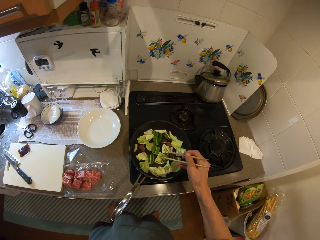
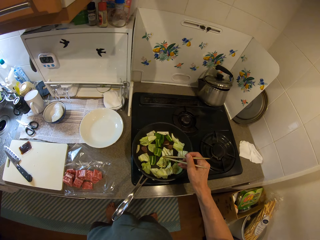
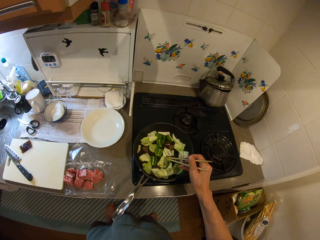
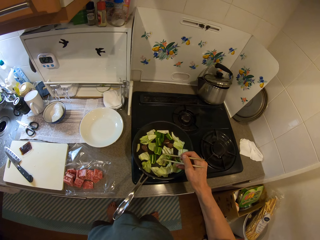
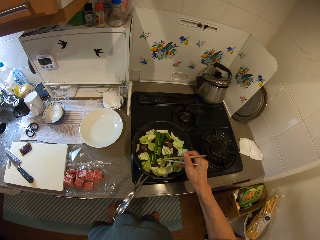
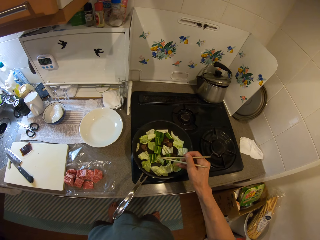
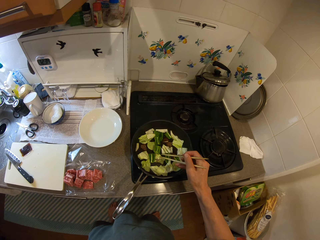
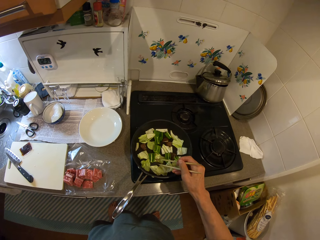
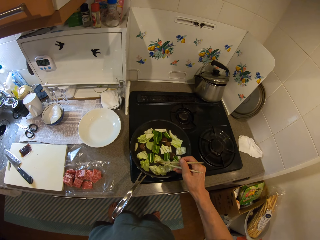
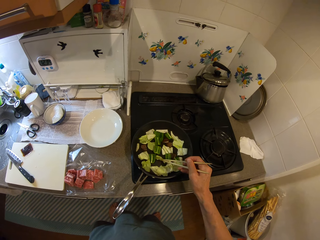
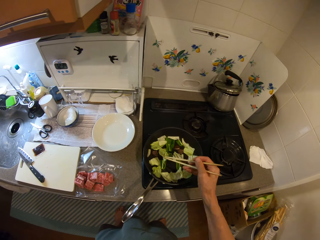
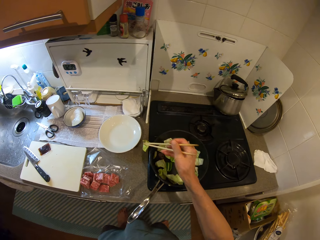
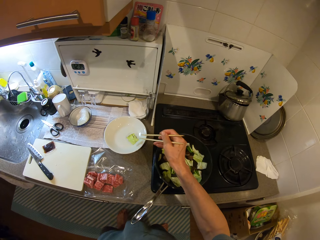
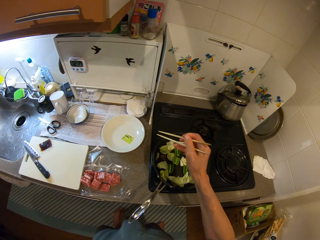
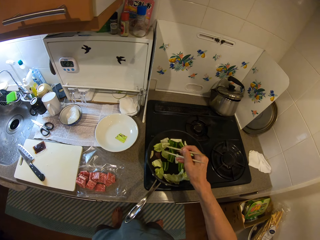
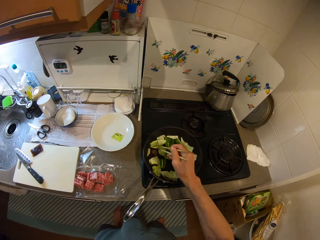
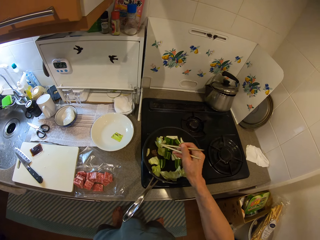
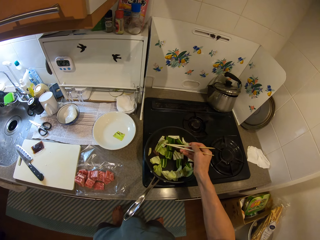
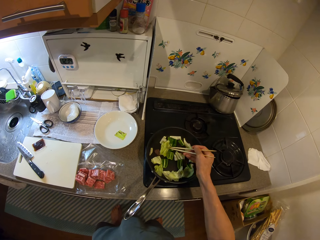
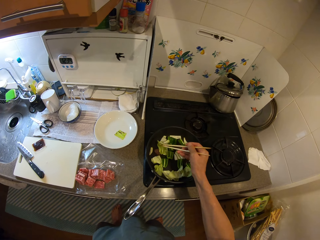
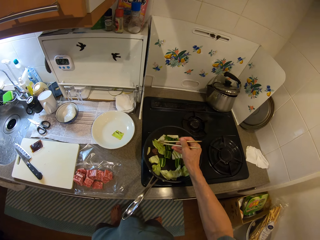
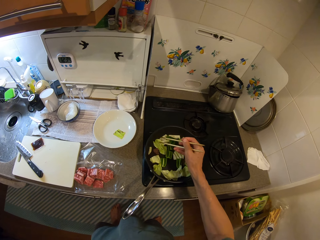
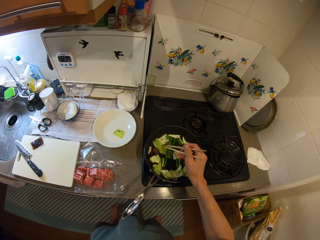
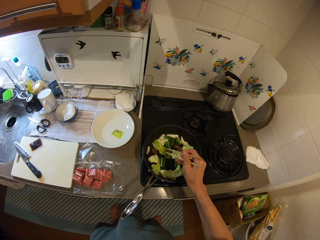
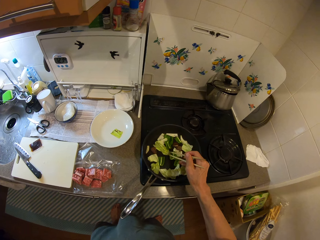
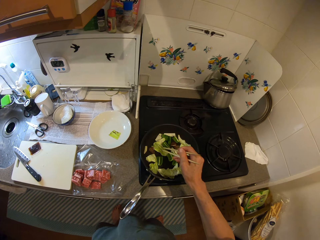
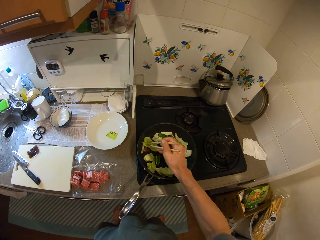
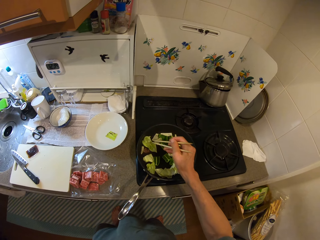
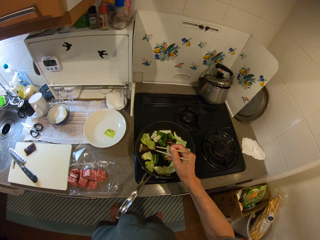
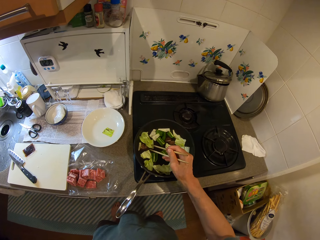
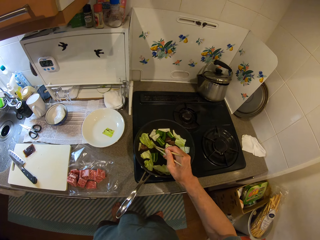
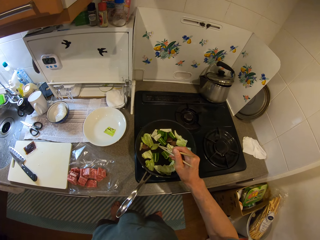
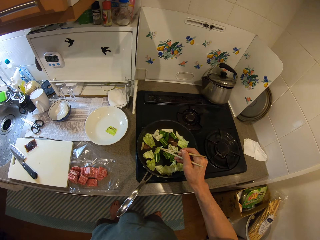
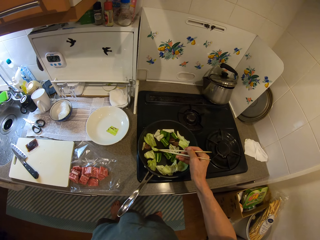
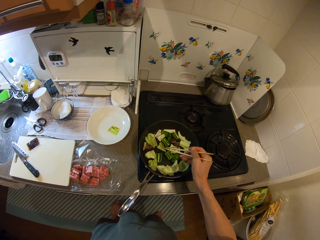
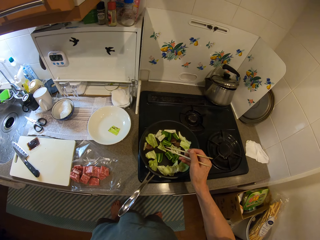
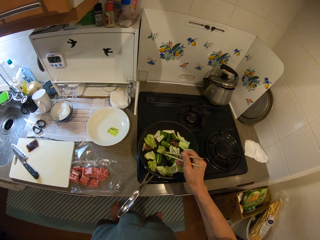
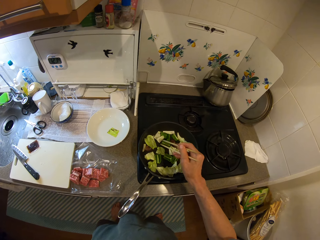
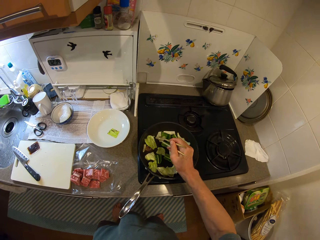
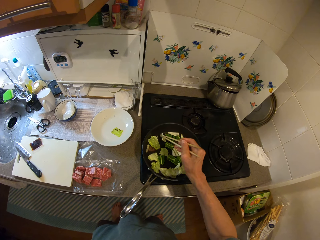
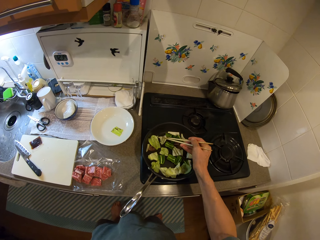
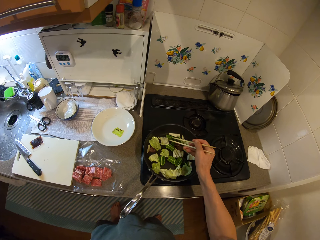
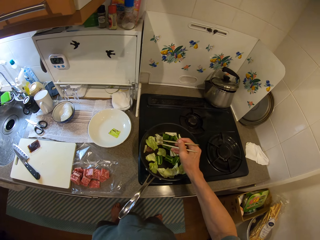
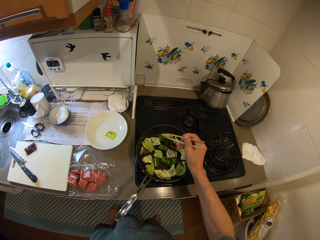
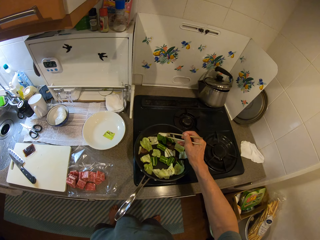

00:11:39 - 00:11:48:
The camera wearer takes a cabbage from the pan and drops the cabbage on the plate. They stir the vegetables in the pan with the chopsticks.
